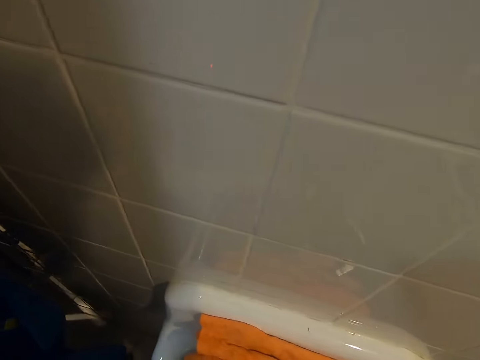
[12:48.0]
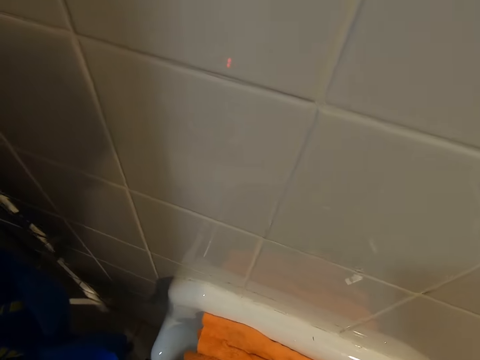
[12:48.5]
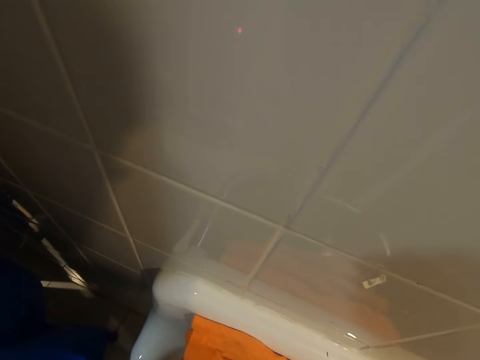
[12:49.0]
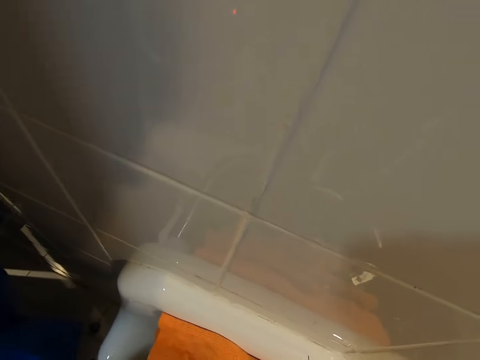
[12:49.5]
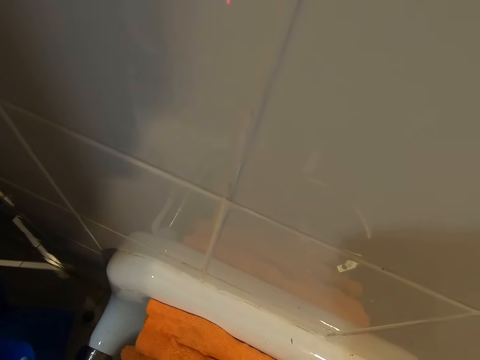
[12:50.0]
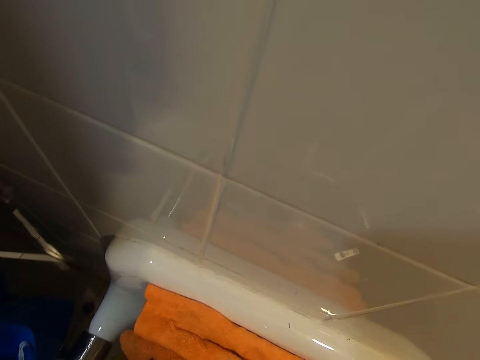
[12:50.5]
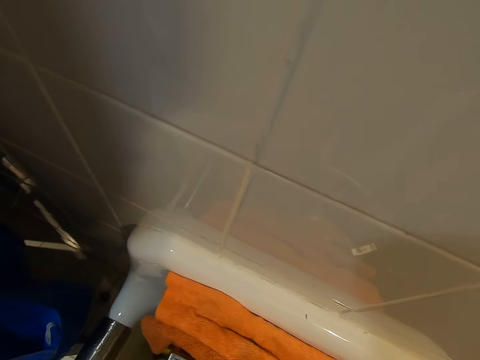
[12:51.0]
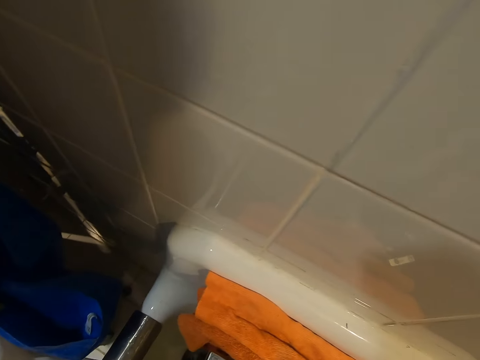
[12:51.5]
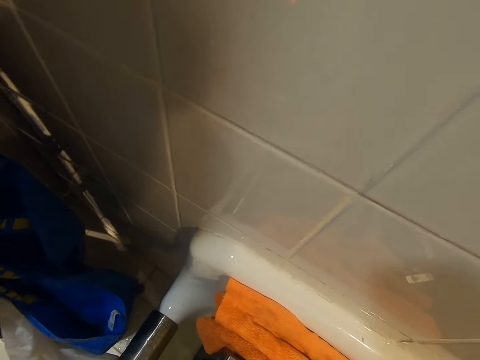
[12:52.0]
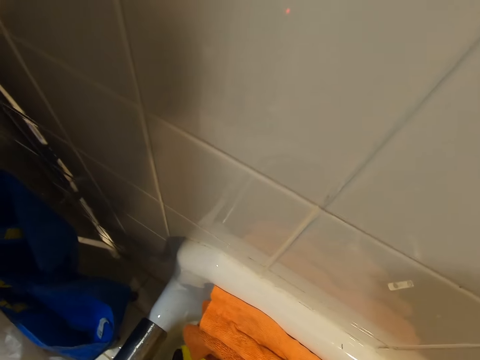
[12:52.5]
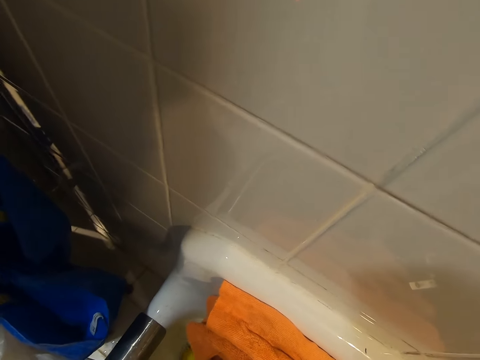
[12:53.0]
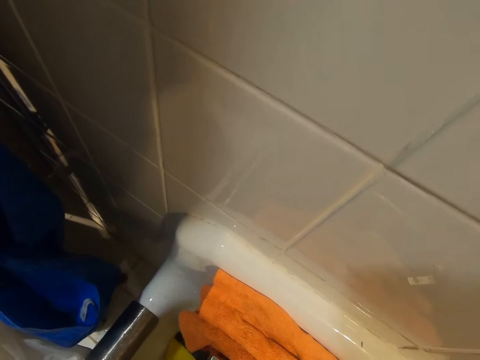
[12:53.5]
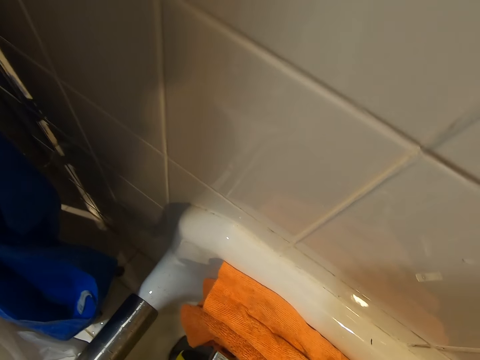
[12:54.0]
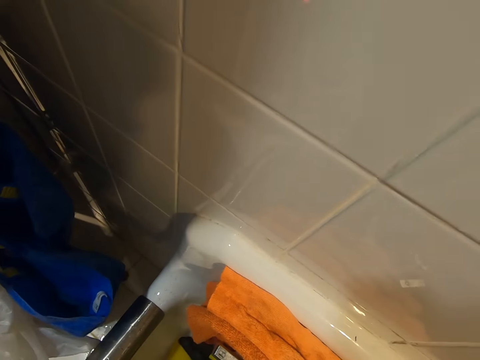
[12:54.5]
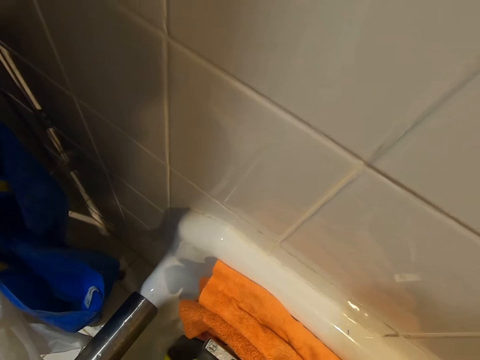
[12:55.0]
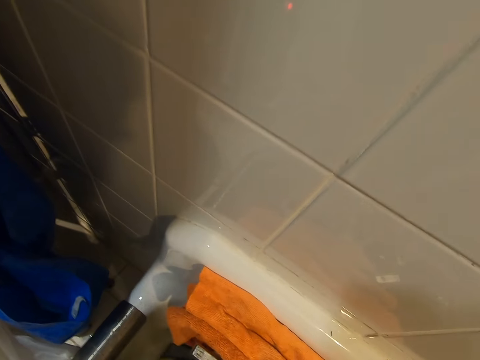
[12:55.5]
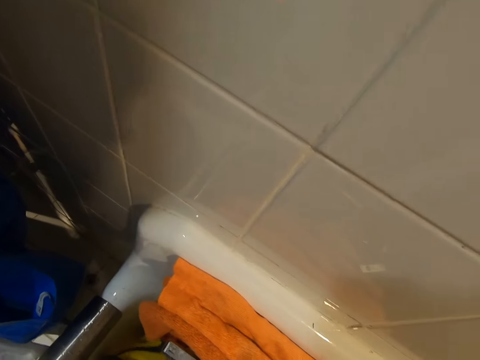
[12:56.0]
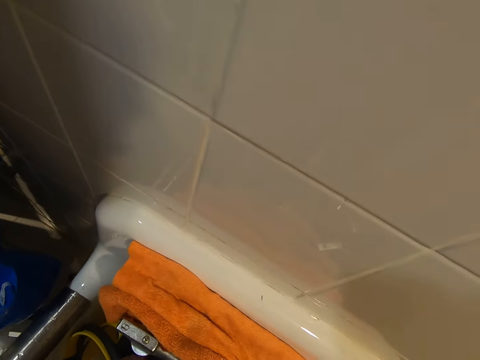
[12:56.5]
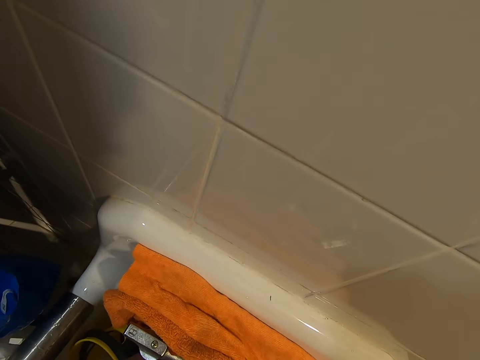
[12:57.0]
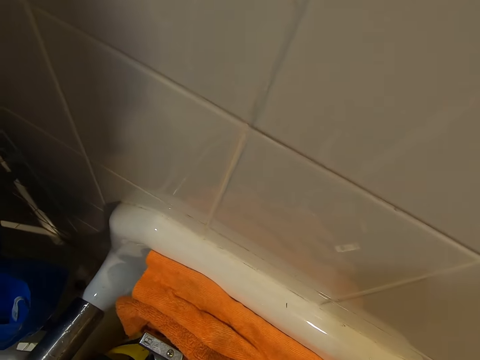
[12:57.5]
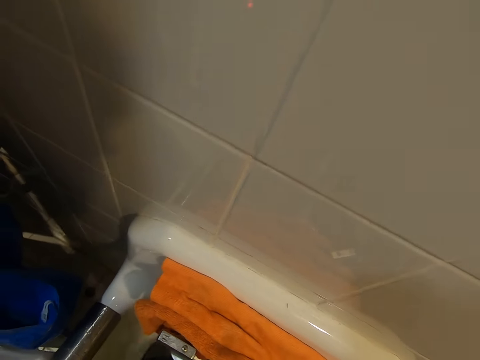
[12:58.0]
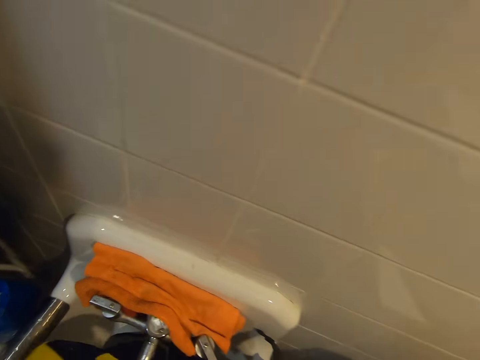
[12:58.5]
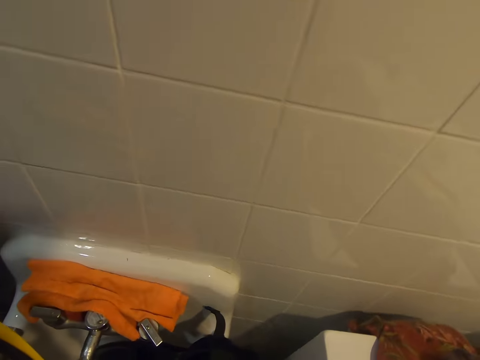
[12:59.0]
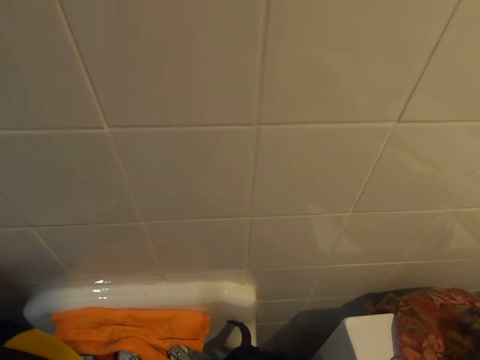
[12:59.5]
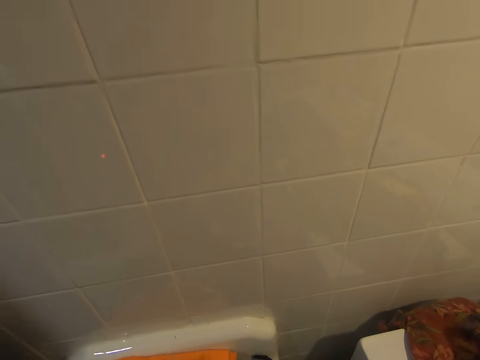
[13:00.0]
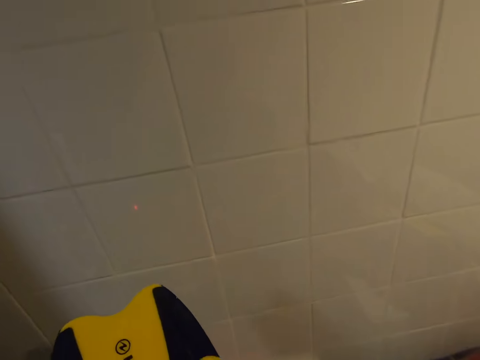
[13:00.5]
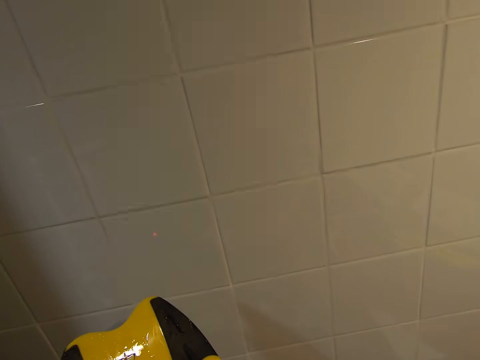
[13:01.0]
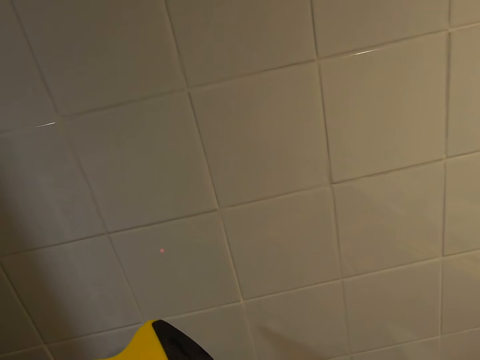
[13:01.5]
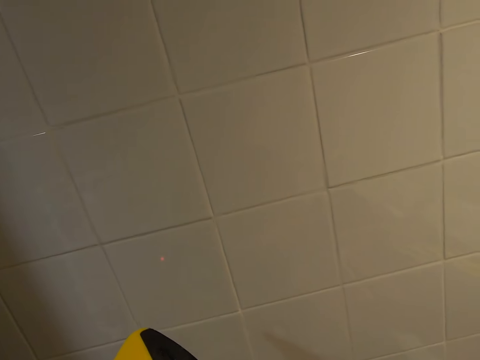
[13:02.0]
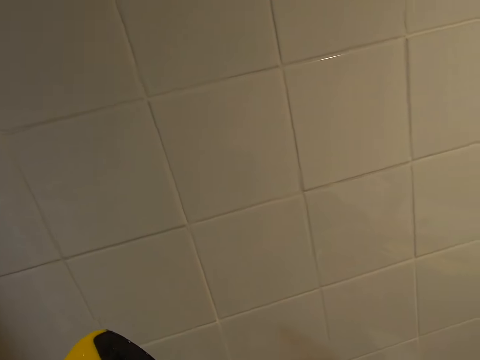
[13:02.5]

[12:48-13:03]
The camera wearer washes another object. They rinse diving flippers on the sink. They carry the object.

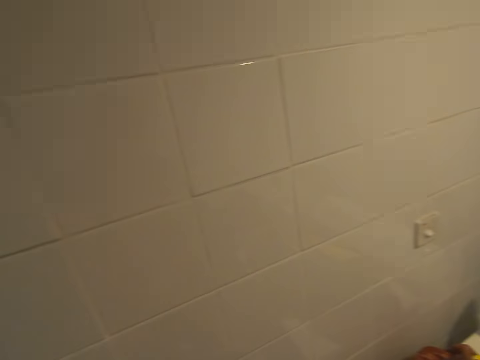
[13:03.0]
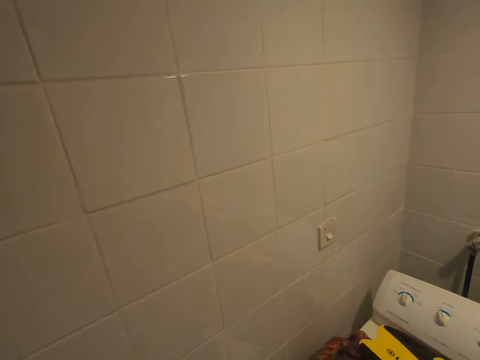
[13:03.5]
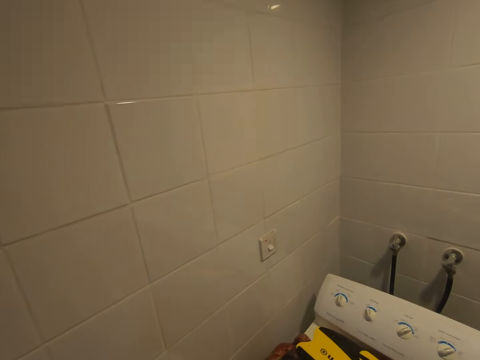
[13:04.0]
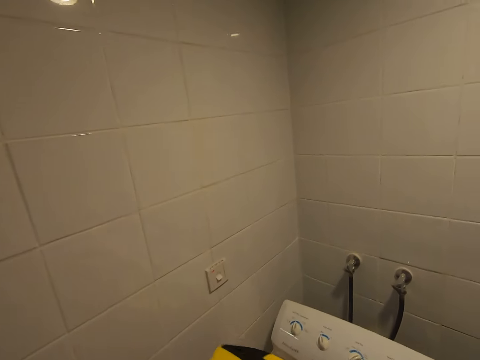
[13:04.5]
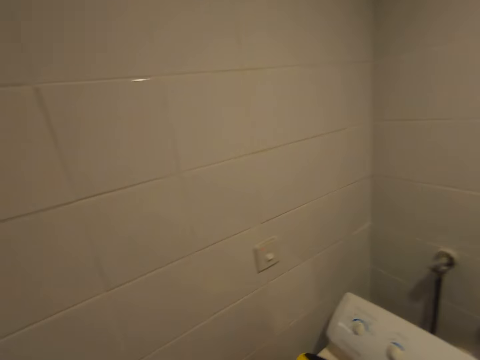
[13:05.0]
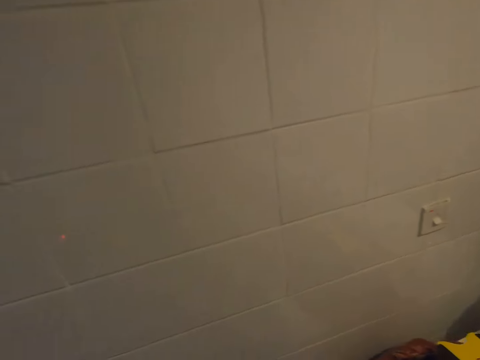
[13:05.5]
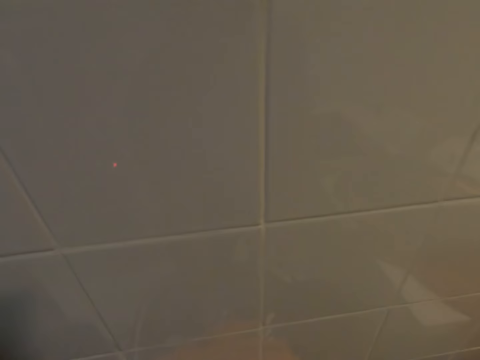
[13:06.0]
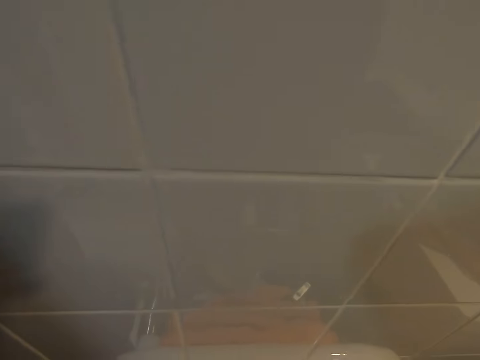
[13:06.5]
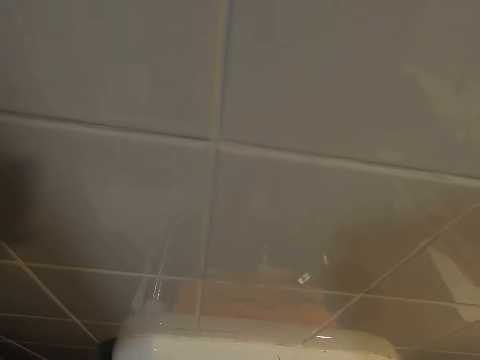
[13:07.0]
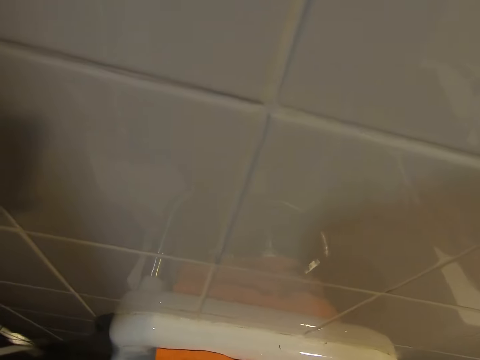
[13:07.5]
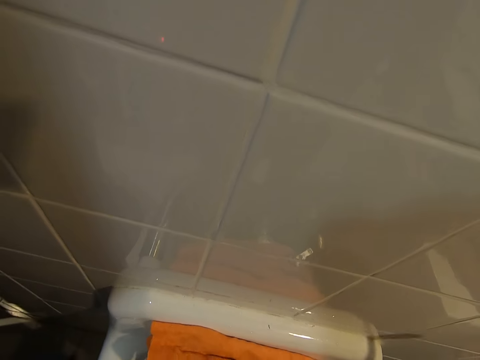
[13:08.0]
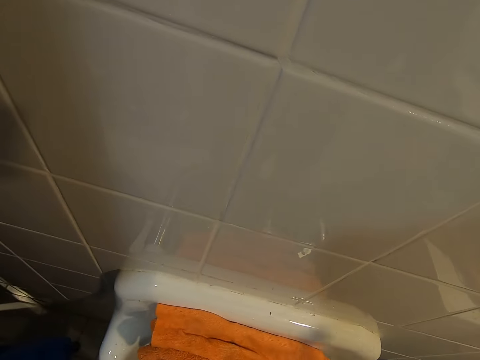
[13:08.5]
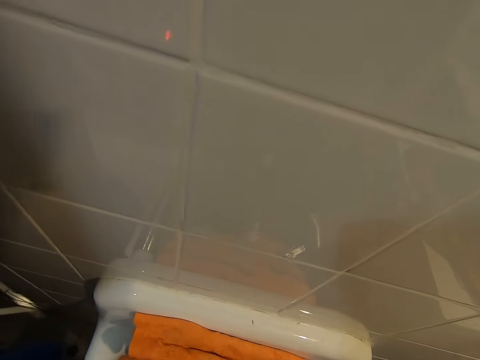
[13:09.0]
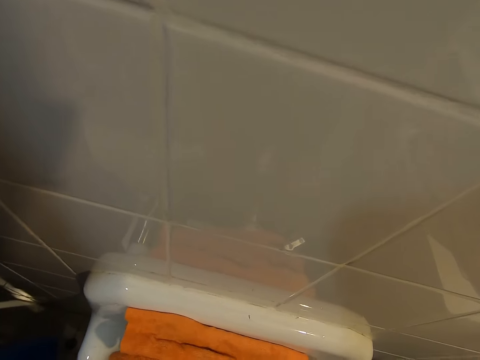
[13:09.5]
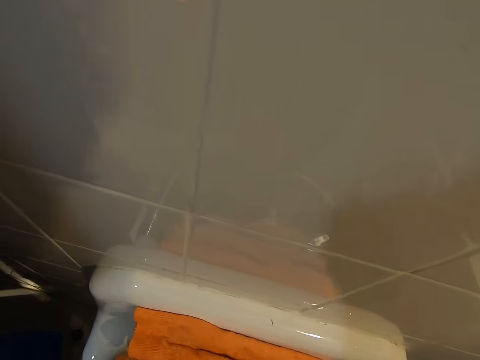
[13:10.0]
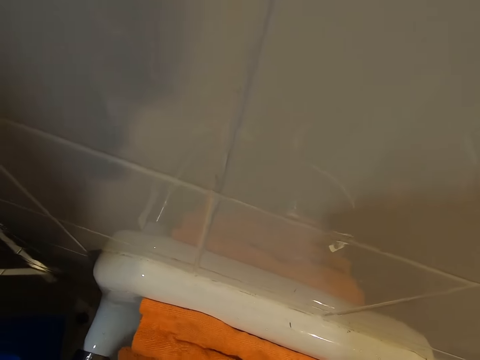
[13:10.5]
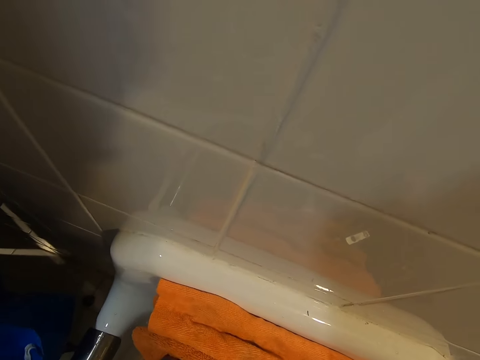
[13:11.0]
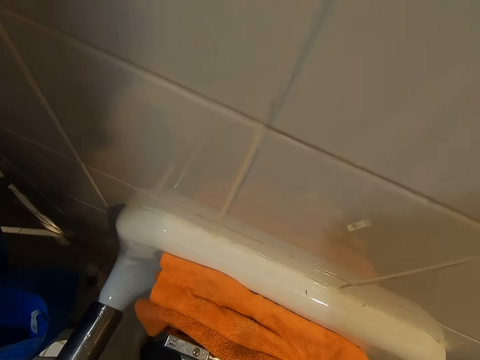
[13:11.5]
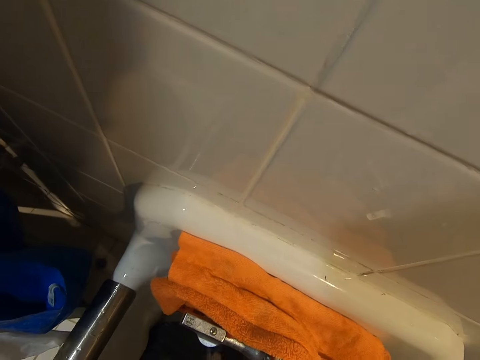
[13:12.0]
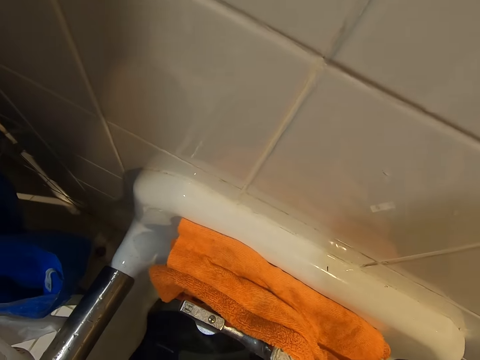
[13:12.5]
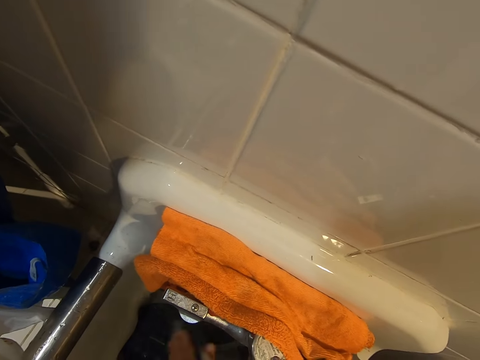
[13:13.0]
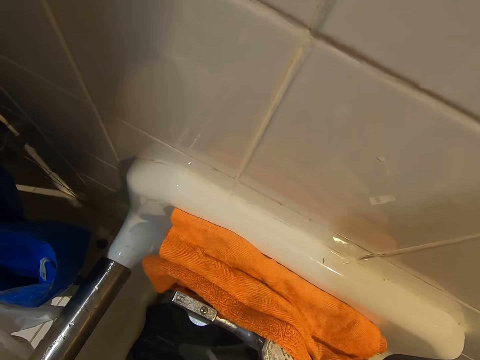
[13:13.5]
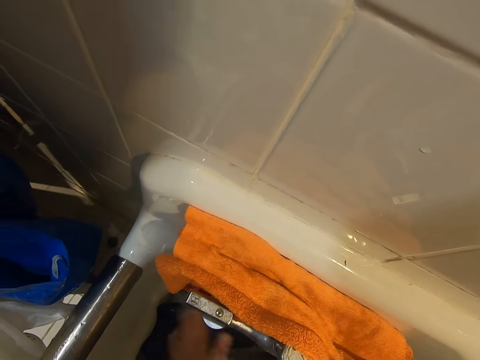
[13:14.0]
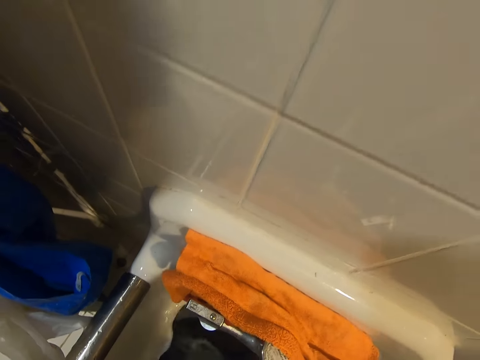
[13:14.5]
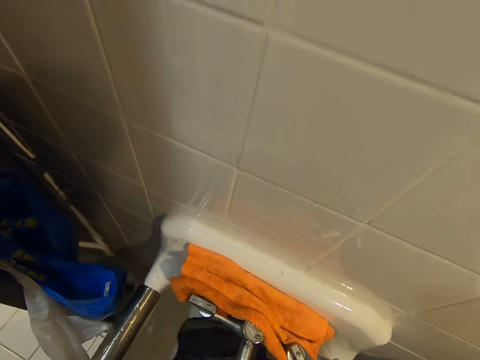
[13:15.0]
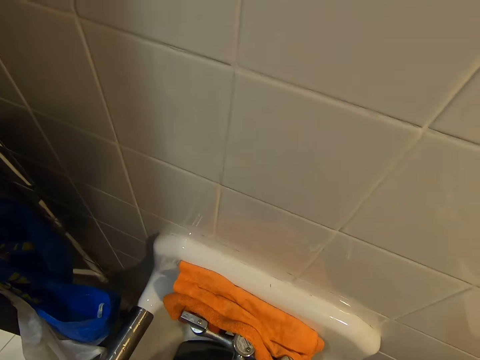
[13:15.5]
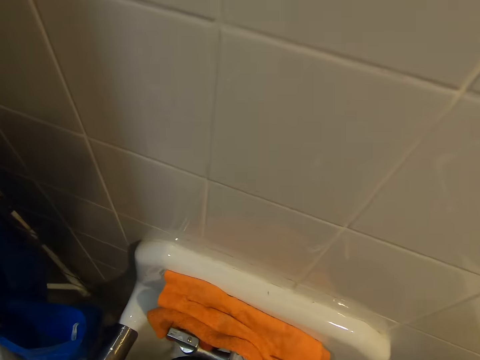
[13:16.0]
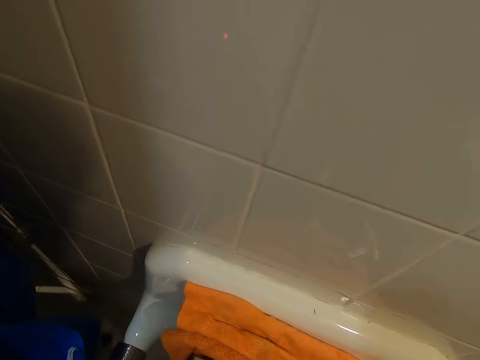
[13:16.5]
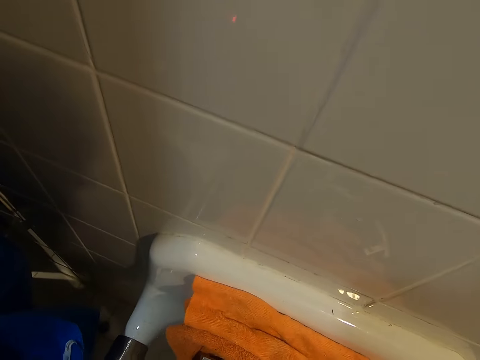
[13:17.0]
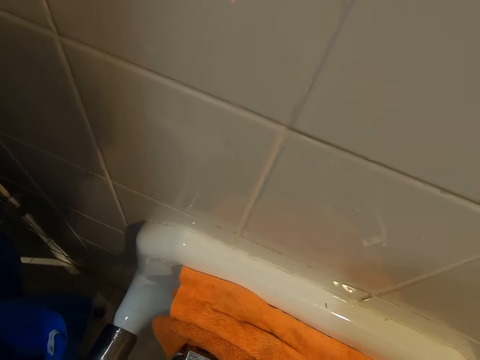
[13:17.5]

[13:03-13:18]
The camera wearer places the diving flippers on the washing machine. They rinse another object.
